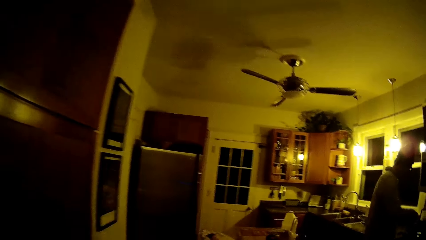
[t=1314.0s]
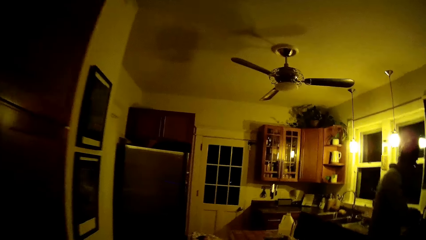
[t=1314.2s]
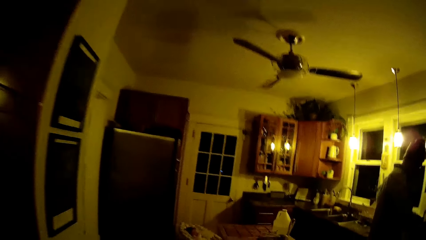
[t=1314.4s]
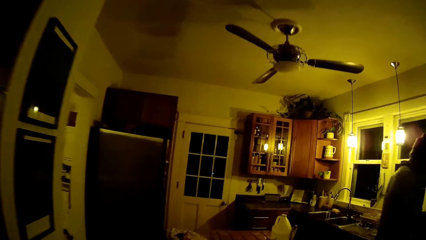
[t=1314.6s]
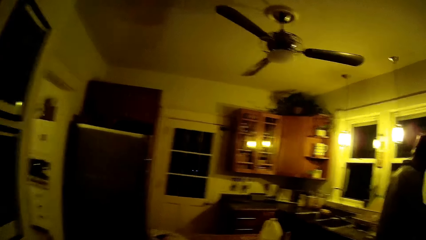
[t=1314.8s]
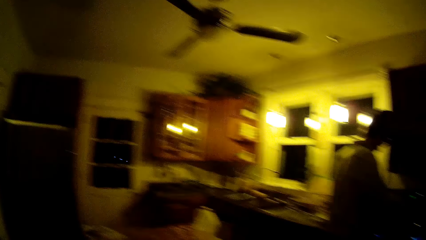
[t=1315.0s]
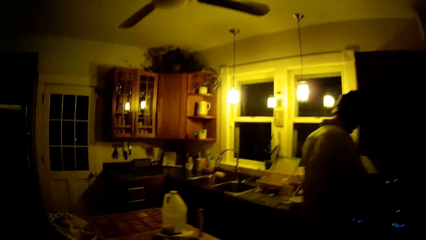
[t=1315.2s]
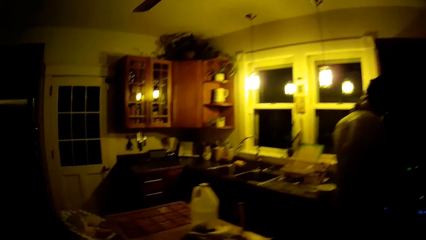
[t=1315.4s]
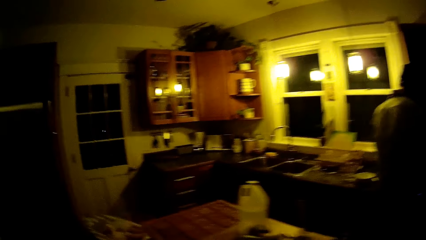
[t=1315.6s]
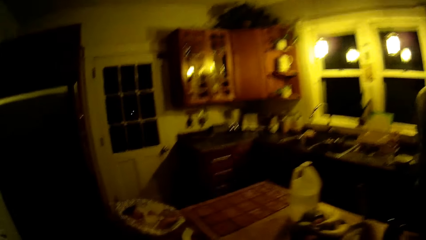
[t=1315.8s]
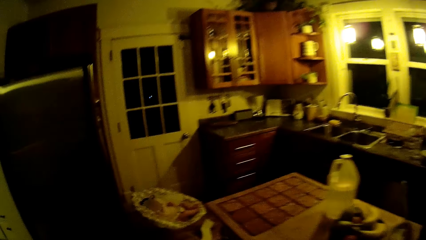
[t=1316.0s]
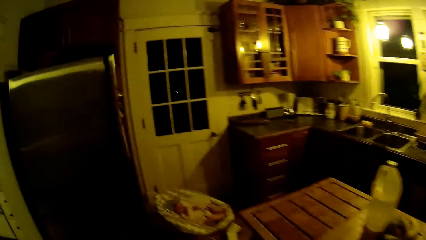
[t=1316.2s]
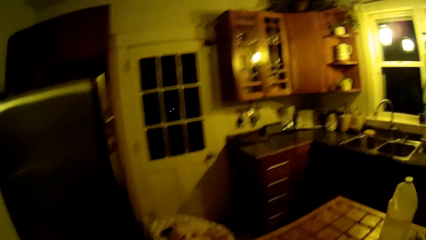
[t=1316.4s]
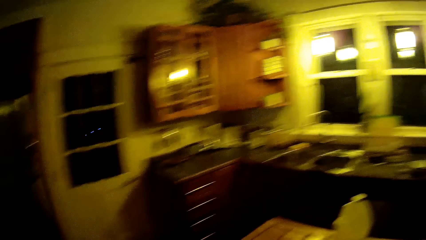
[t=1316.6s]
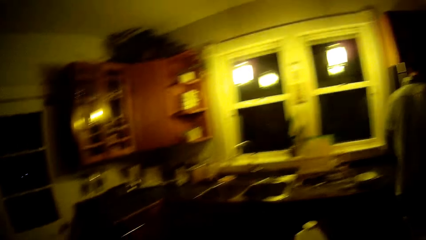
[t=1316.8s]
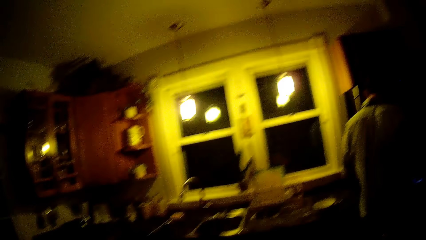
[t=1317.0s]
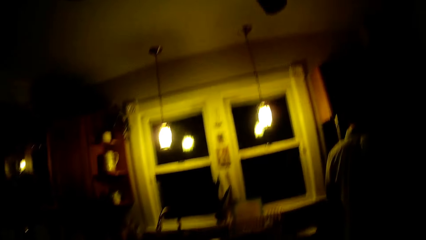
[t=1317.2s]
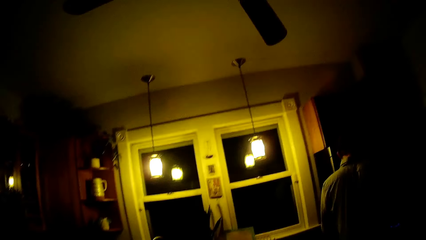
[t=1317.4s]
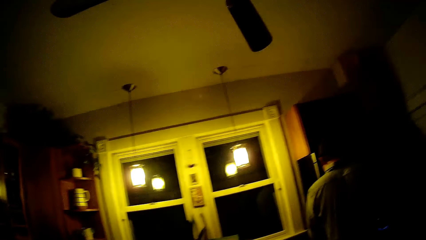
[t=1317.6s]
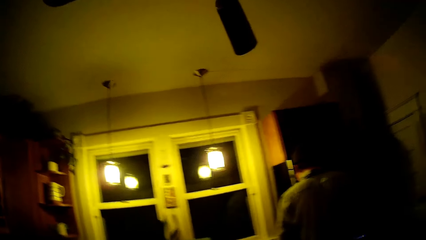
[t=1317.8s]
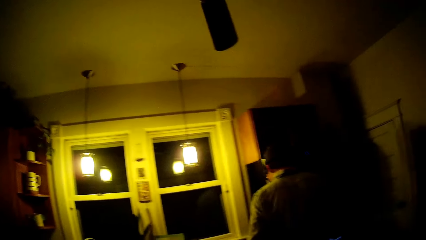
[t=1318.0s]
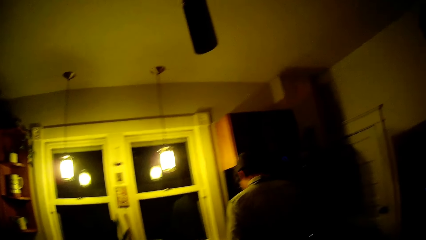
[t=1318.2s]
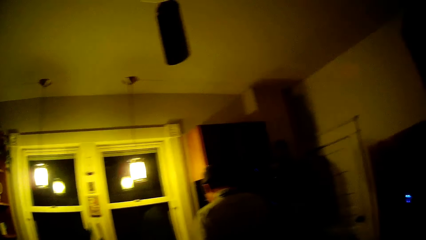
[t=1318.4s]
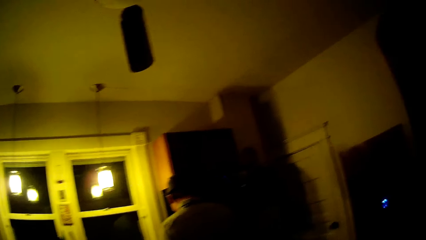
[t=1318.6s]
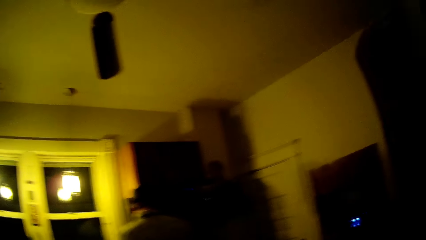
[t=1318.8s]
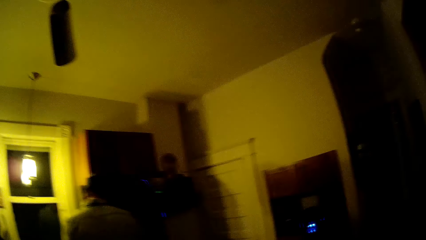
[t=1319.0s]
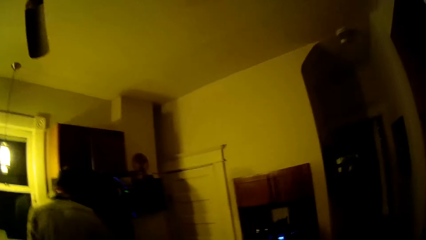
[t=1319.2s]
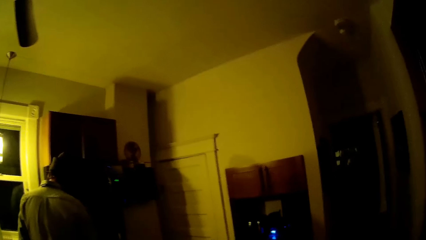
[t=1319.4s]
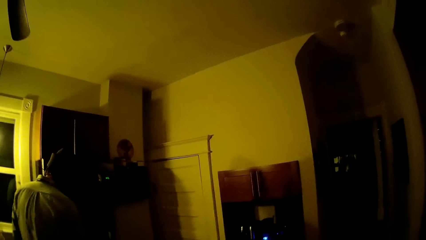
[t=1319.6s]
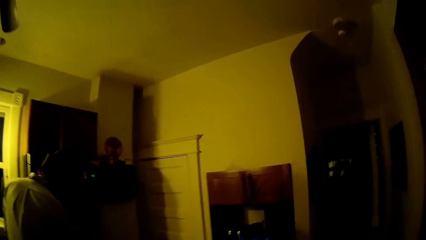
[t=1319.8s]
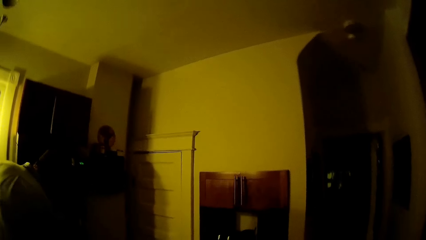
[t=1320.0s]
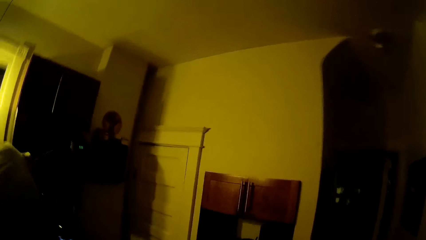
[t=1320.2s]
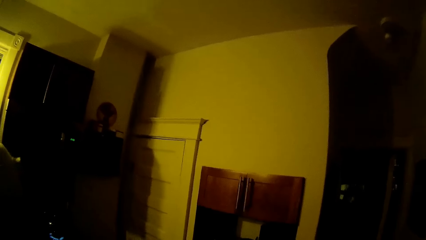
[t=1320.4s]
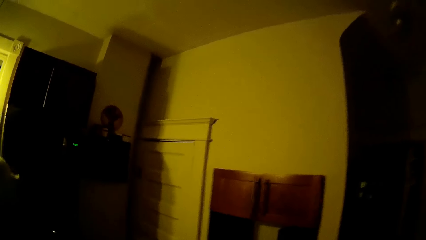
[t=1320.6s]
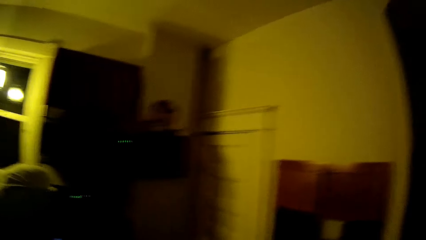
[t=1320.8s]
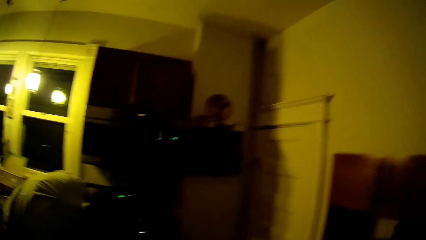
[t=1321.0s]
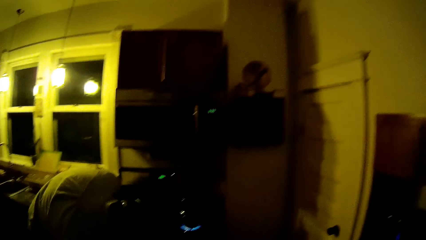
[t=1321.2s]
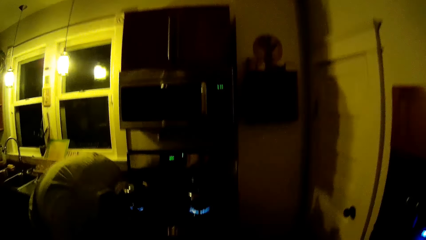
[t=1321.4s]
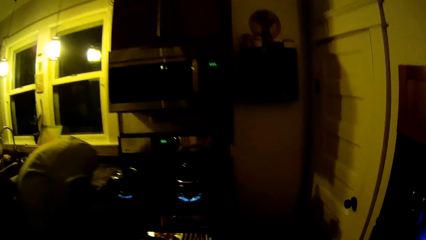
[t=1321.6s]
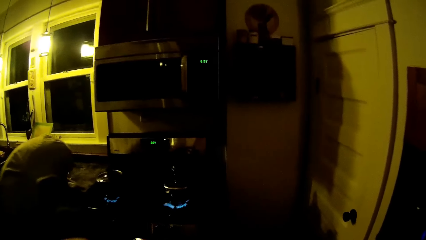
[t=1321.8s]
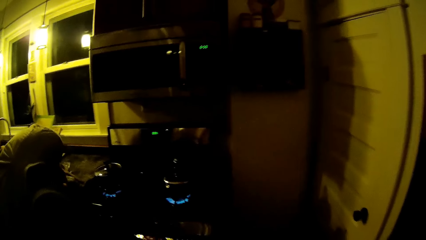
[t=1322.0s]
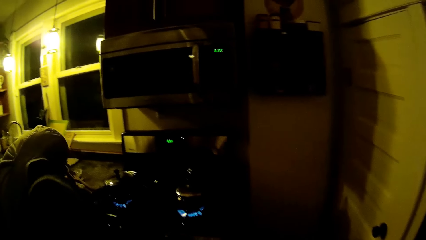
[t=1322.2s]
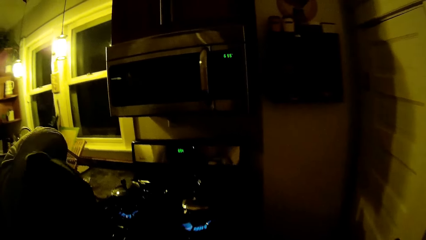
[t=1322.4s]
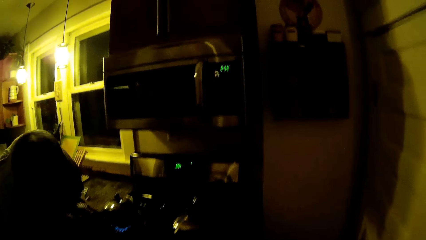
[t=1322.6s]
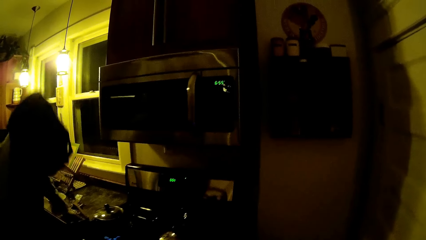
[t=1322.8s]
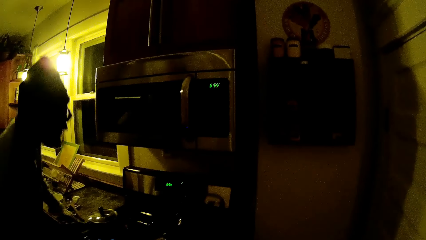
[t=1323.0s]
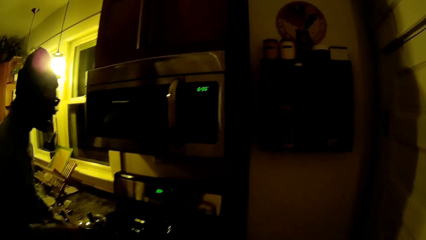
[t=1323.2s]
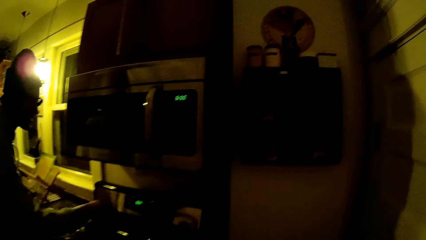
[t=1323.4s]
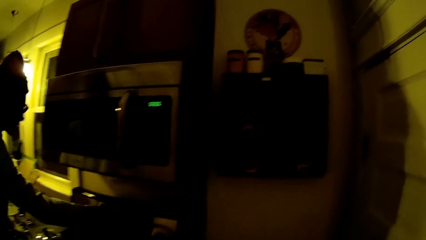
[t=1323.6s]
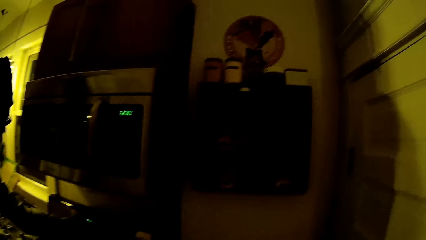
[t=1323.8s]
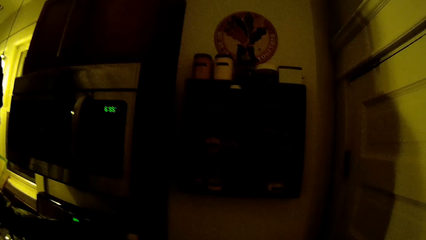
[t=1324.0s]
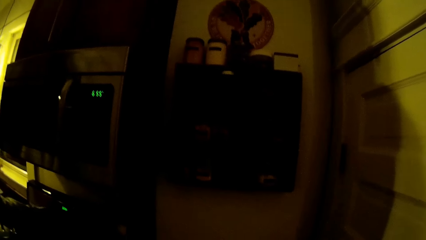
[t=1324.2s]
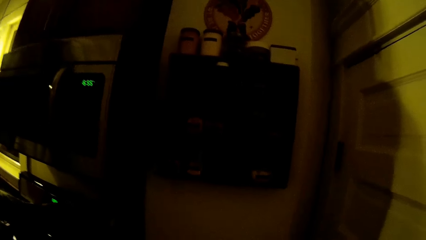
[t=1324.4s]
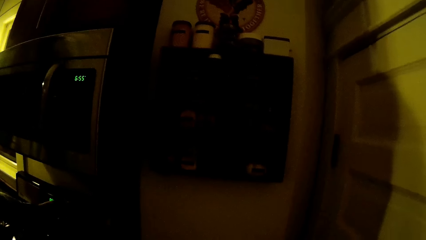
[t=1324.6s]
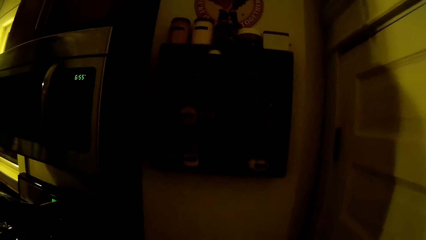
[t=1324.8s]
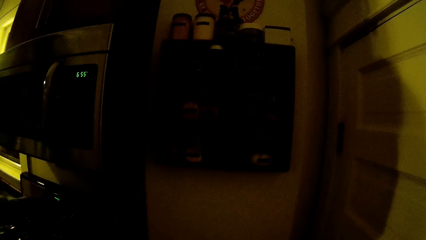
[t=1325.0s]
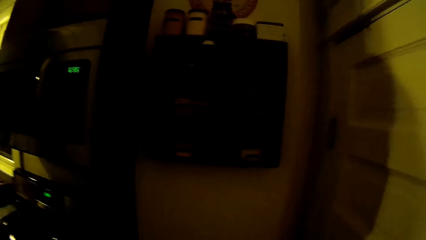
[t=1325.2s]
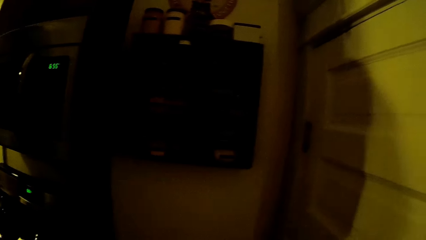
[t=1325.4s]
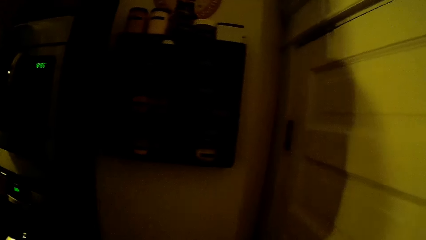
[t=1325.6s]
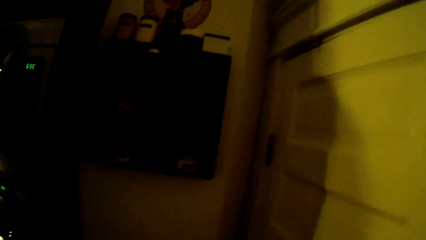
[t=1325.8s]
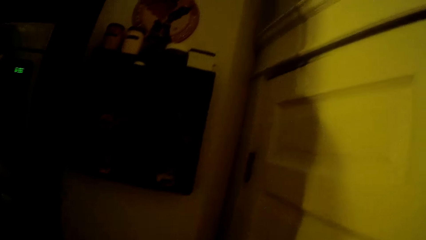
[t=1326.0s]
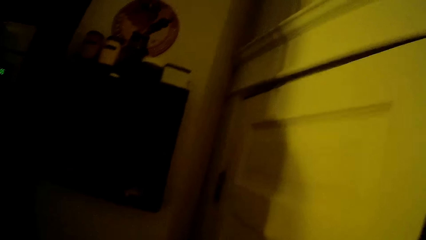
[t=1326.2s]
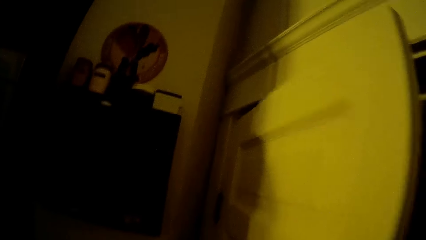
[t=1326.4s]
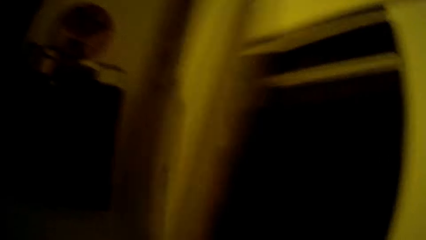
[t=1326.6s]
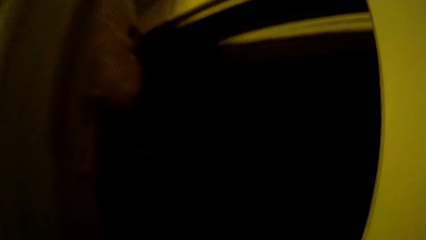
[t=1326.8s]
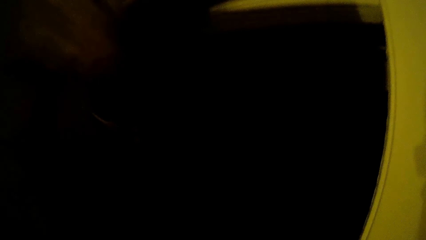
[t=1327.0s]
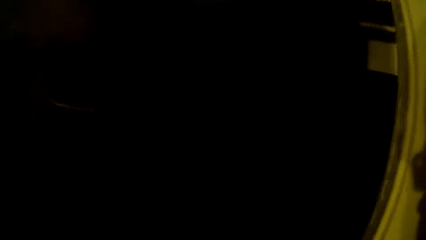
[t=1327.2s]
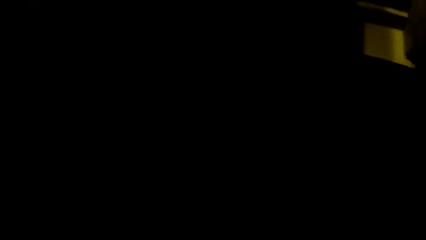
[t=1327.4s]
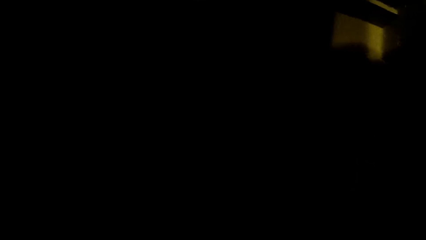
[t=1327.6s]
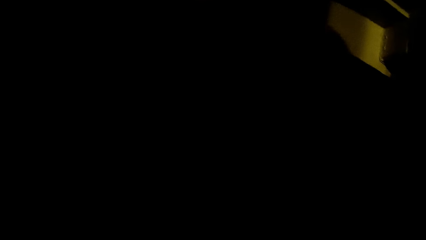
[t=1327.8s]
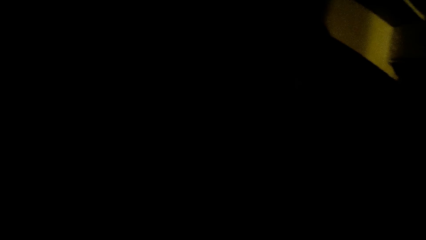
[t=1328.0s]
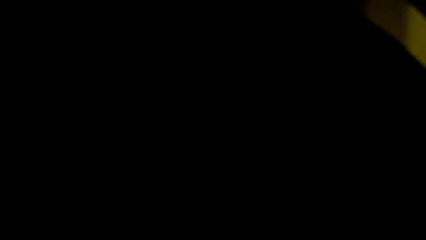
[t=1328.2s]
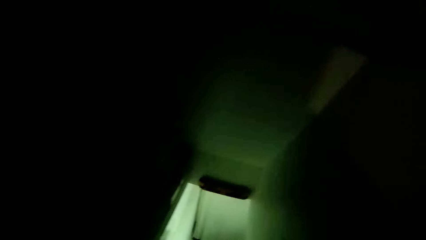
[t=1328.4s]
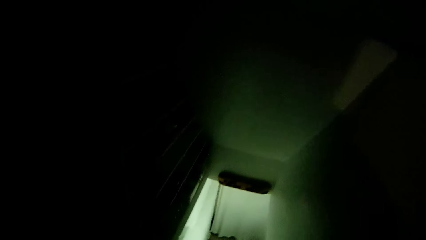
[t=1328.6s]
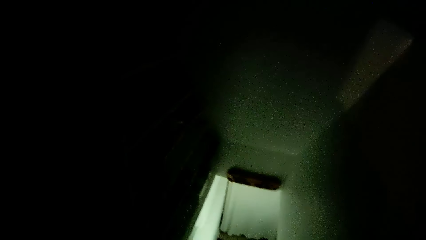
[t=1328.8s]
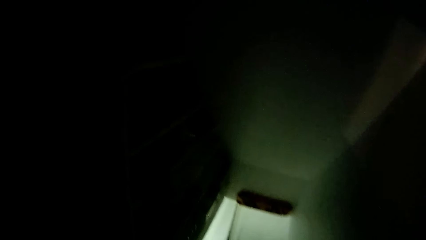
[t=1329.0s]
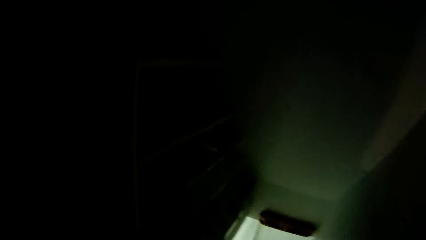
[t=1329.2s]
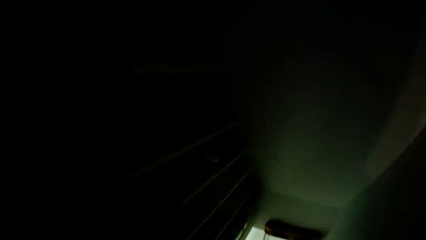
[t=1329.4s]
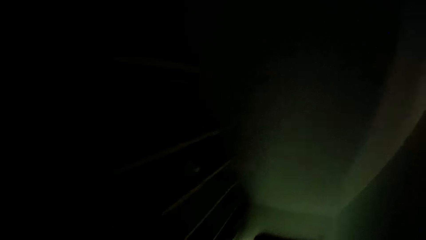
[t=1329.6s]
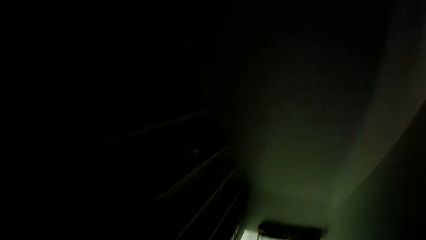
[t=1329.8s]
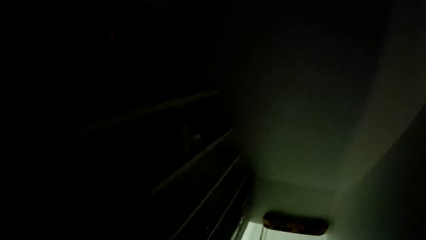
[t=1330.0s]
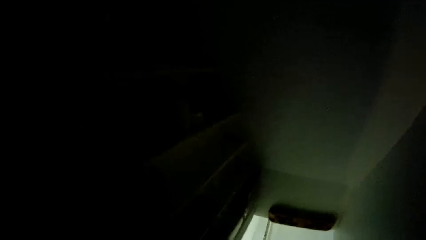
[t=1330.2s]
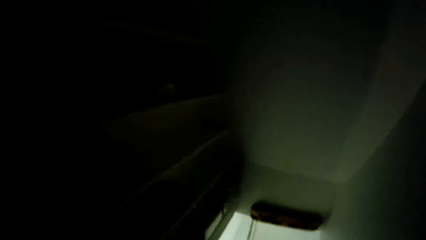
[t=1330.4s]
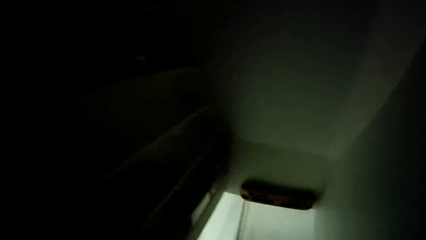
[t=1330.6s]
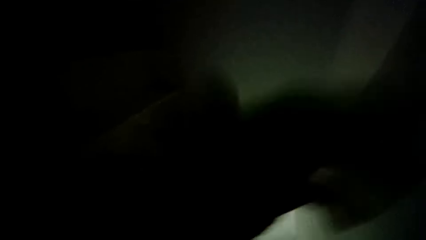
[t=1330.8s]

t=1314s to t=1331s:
A man does something. The camera wearer converses with the man. The man looks at the cooker. The man moves the hand. The man adjusts a button on the gas cooker with his left hand. The camera wearer opens a door with her left hand. She climbs down the staircase.
